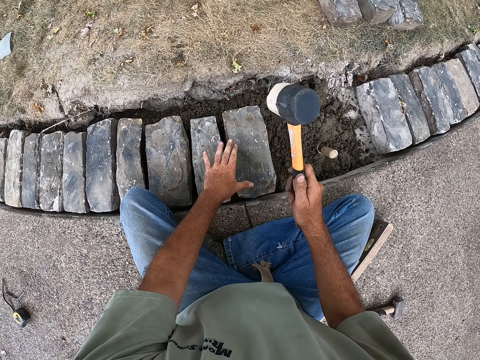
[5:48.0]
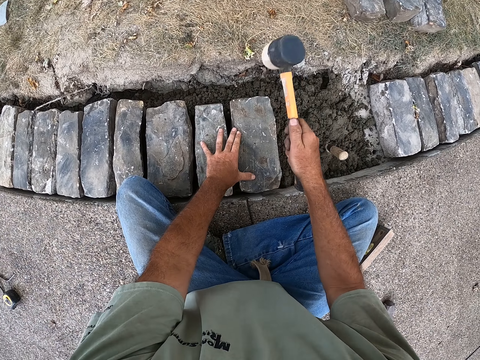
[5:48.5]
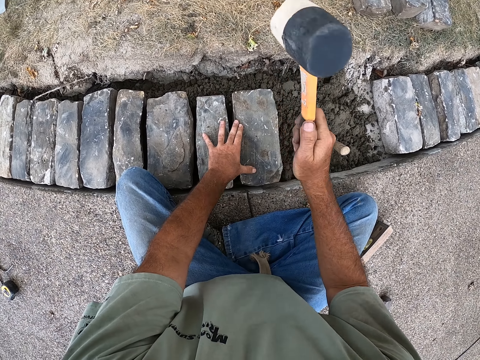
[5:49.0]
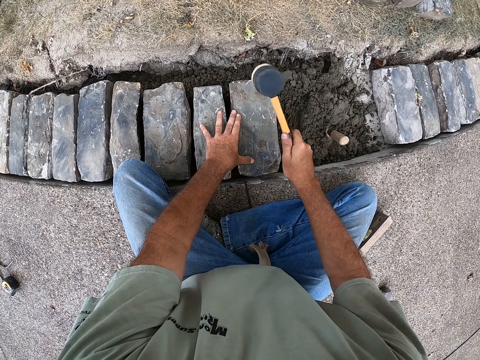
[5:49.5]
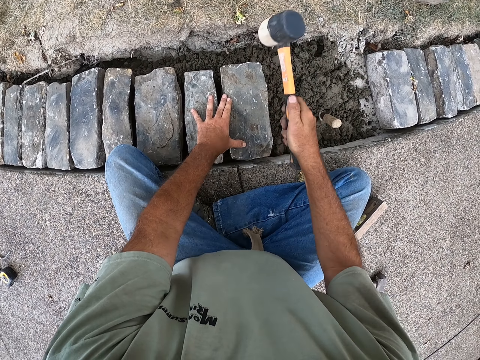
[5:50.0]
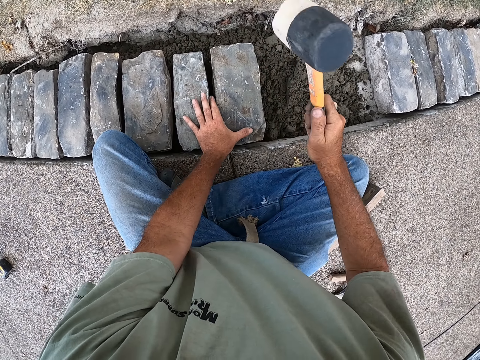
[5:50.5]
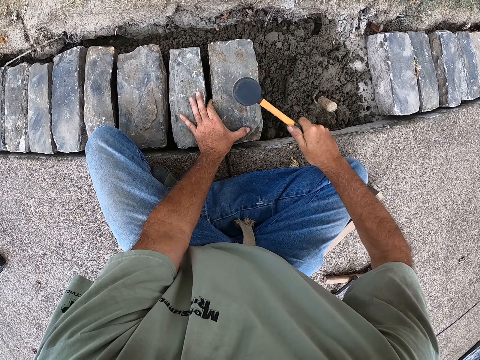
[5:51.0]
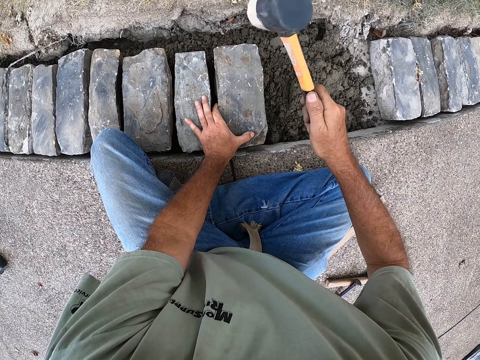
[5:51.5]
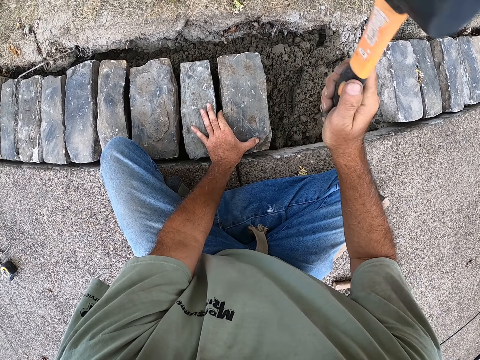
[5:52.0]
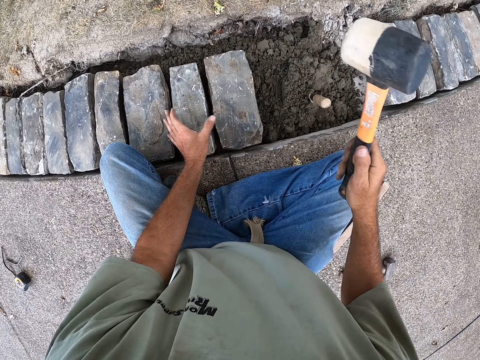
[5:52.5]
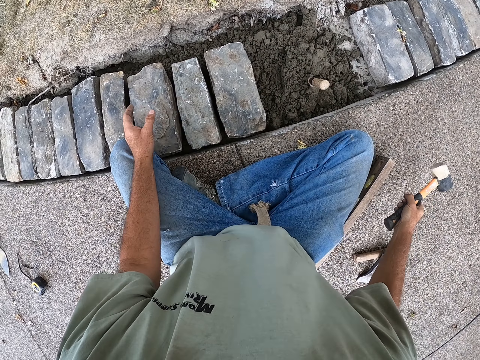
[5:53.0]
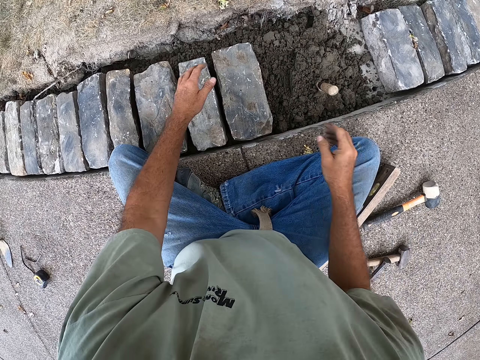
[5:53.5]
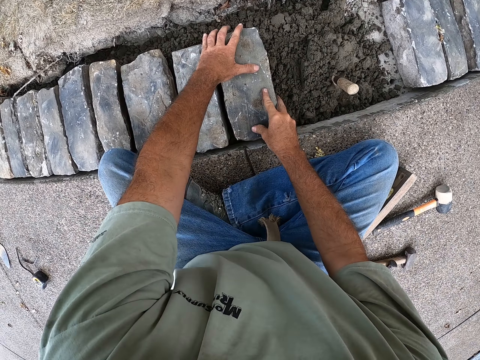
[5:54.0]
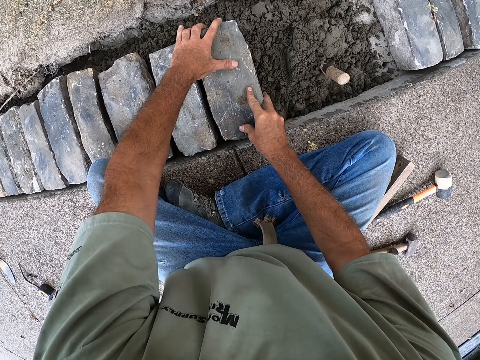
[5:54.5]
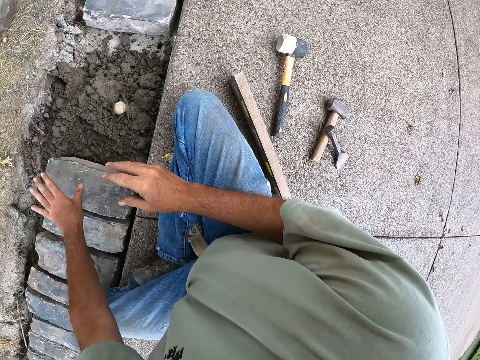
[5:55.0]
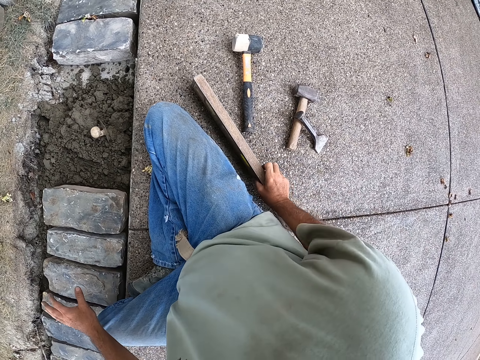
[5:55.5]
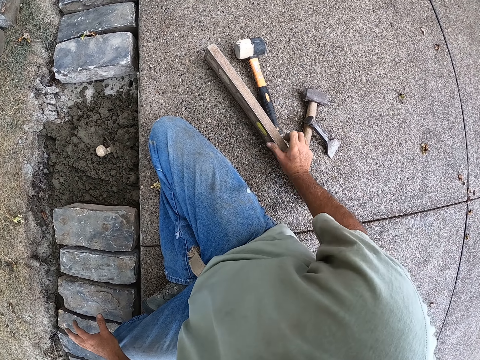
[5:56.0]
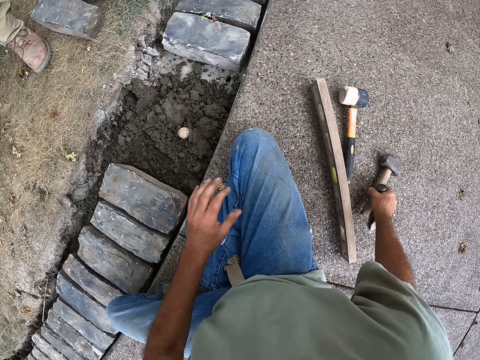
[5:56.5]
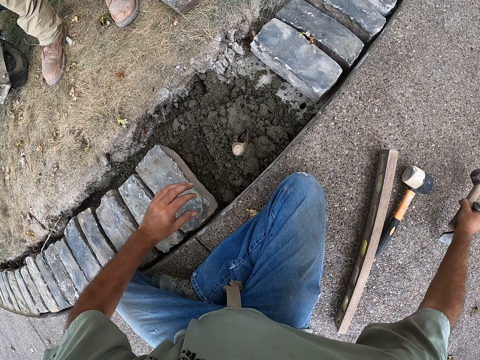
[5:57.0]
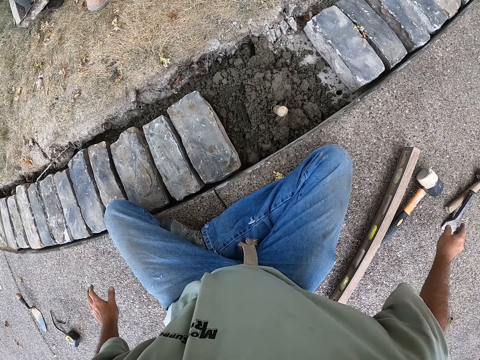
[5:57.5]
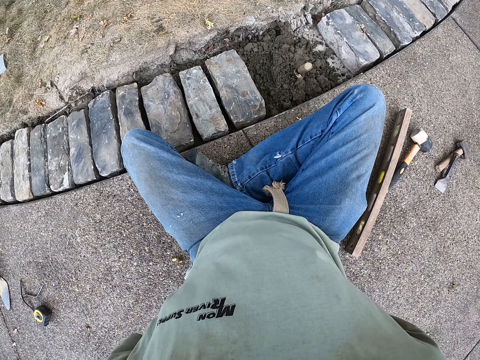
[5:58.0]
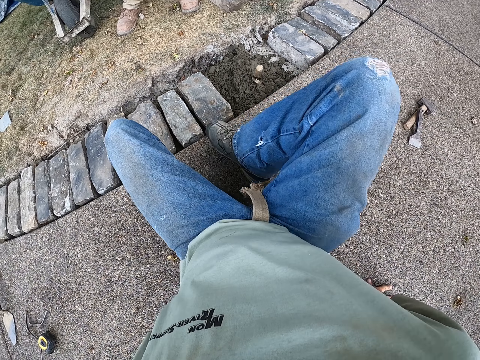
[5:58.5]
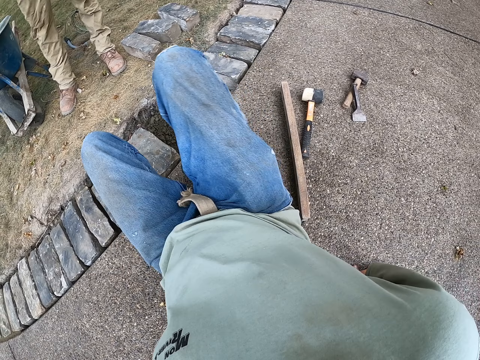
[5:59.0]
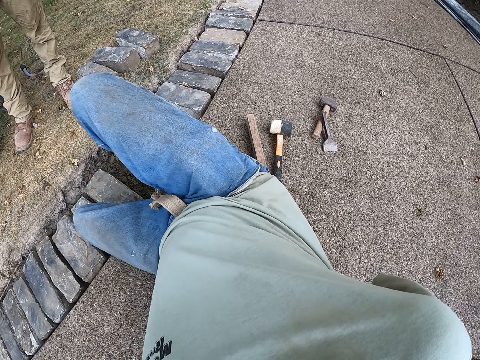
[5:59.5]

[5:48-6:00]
The camera wearer holds the hammer. They hit the brick with the sledge hammer. They fix the brick with the hammer. They put the hammer on the floor. They hold the brick. They put the hand on the lap. They move an object. They pick up the tools. They put the tools down.

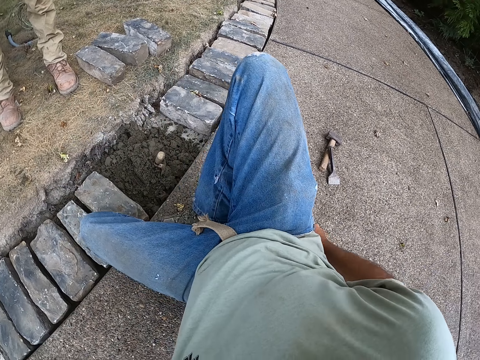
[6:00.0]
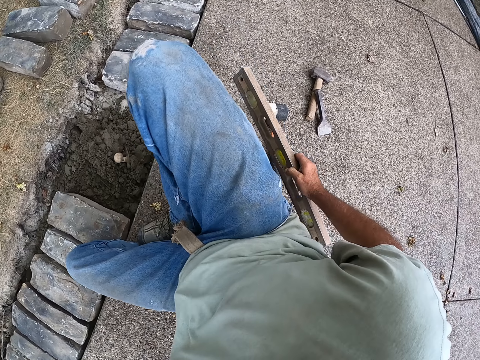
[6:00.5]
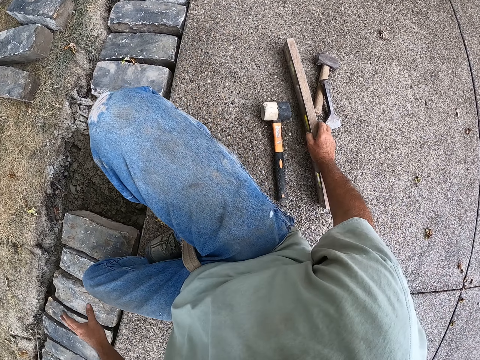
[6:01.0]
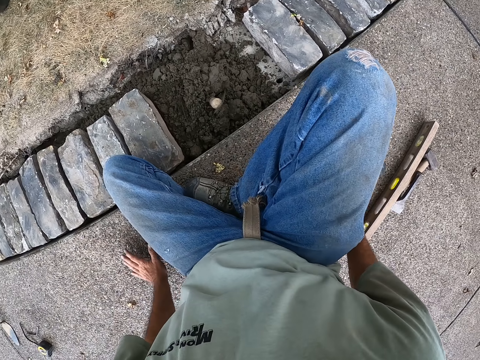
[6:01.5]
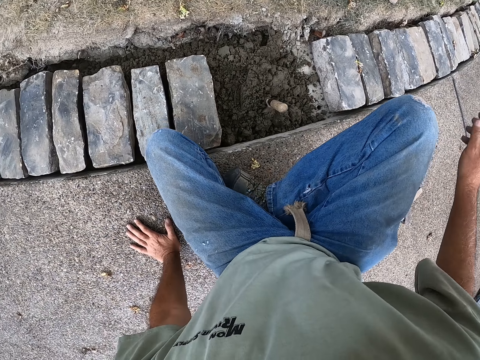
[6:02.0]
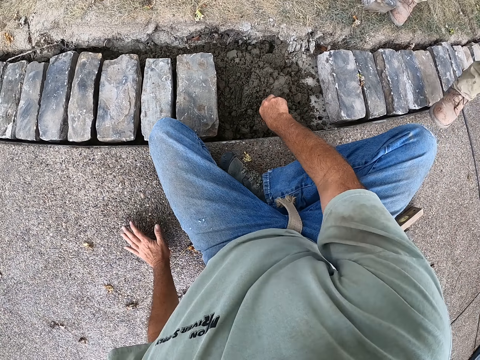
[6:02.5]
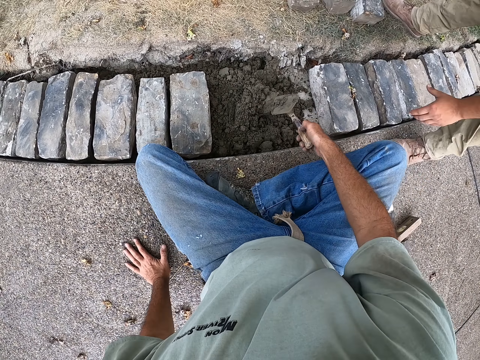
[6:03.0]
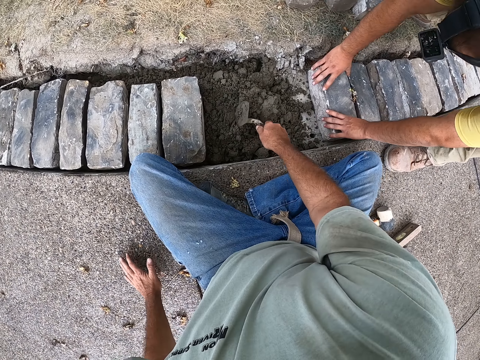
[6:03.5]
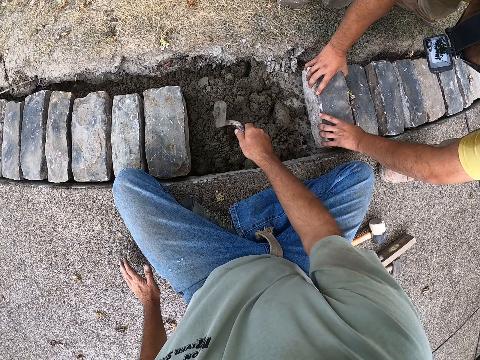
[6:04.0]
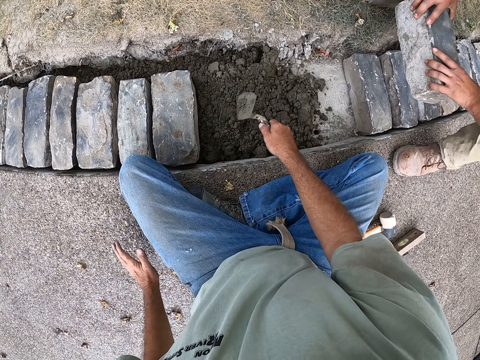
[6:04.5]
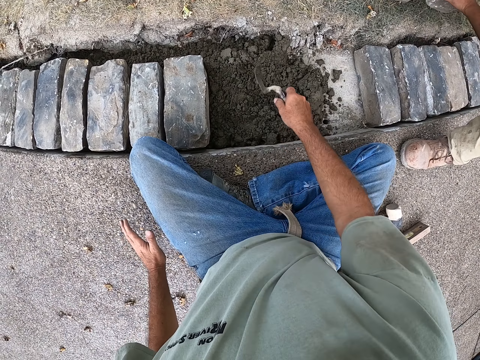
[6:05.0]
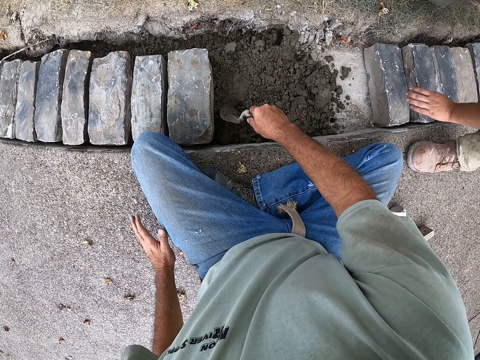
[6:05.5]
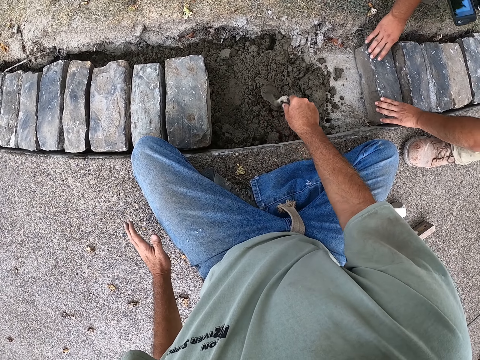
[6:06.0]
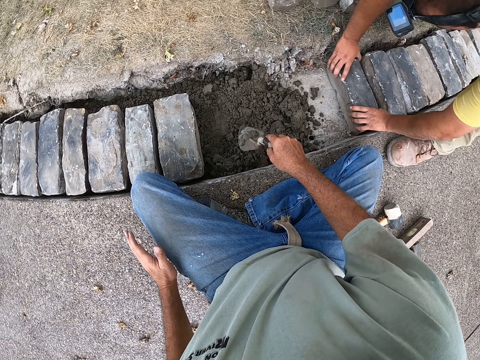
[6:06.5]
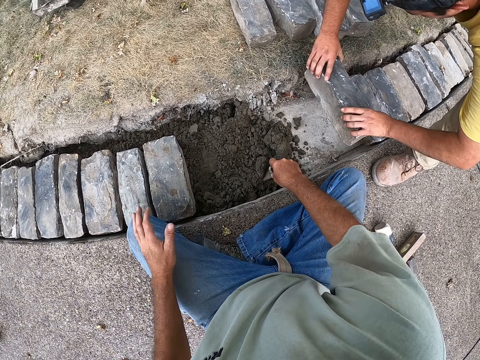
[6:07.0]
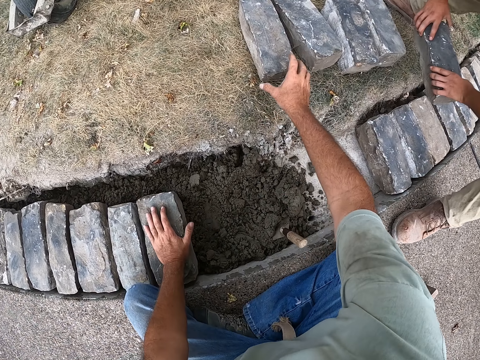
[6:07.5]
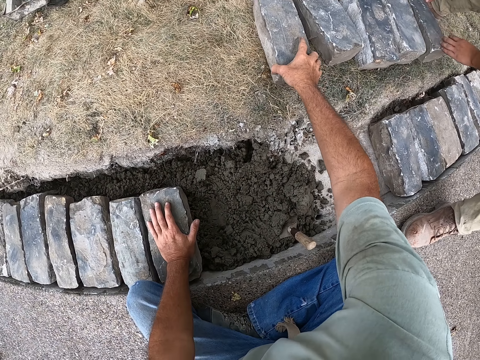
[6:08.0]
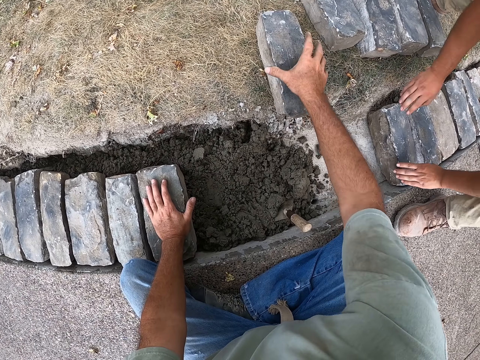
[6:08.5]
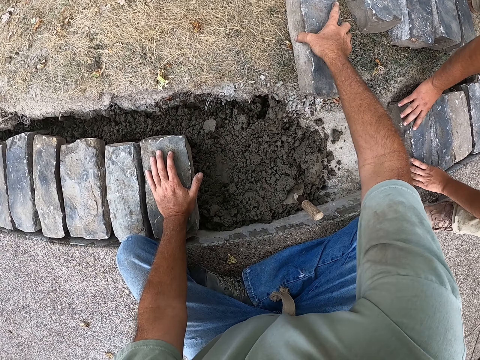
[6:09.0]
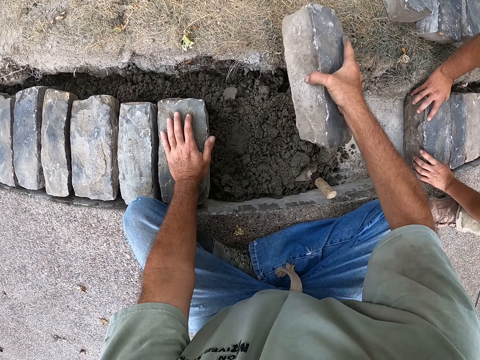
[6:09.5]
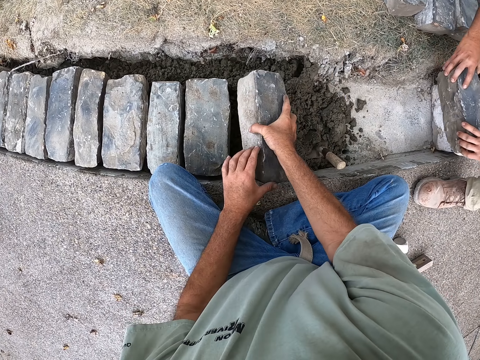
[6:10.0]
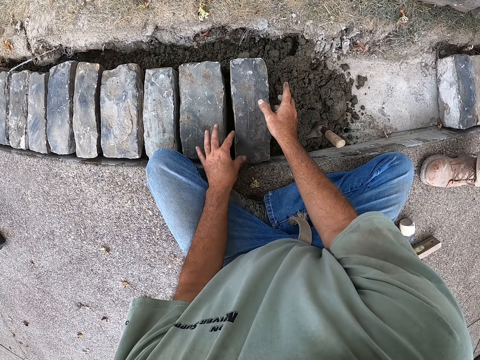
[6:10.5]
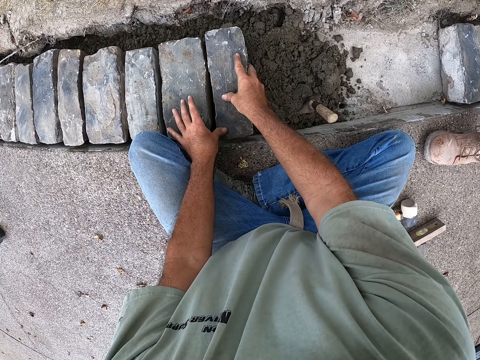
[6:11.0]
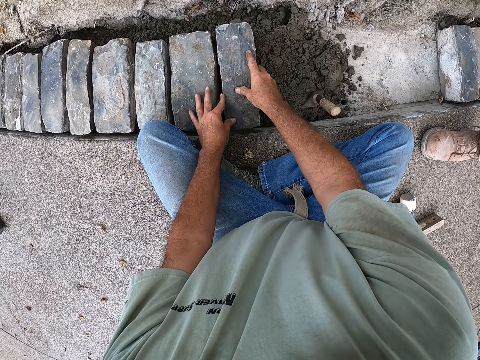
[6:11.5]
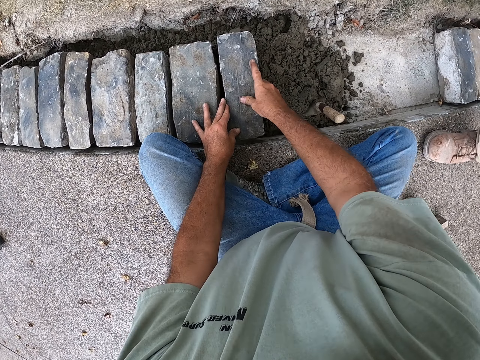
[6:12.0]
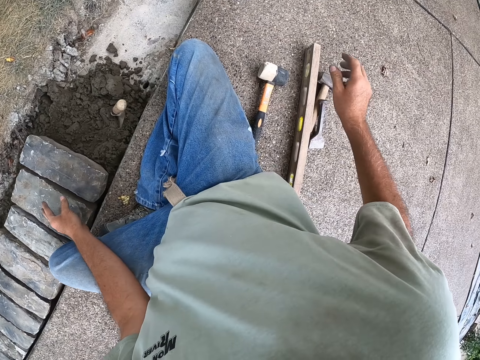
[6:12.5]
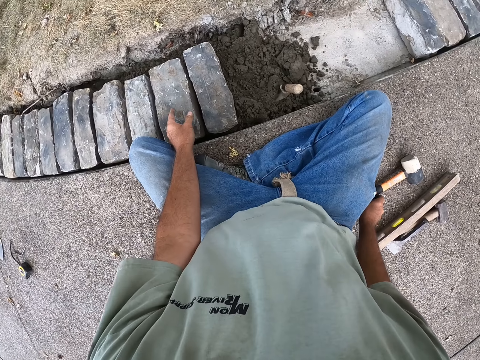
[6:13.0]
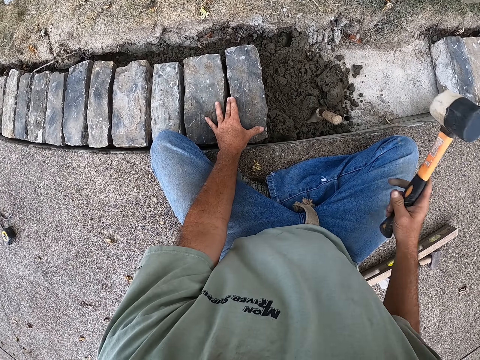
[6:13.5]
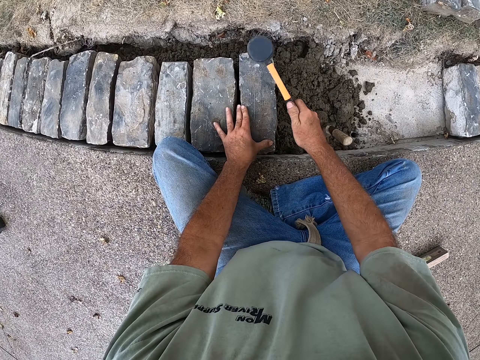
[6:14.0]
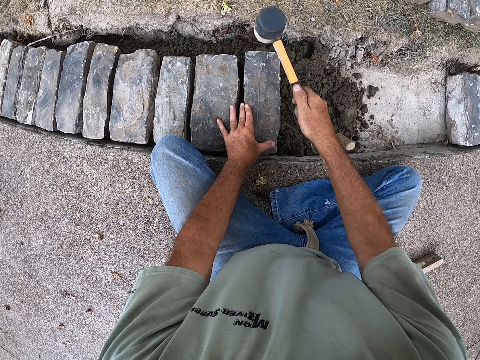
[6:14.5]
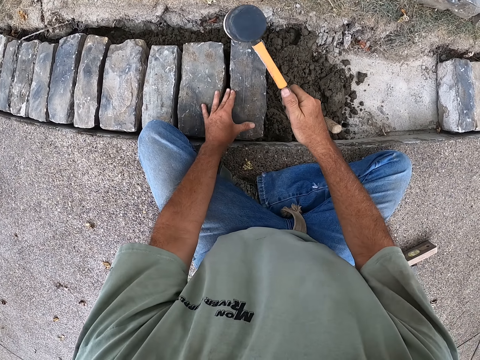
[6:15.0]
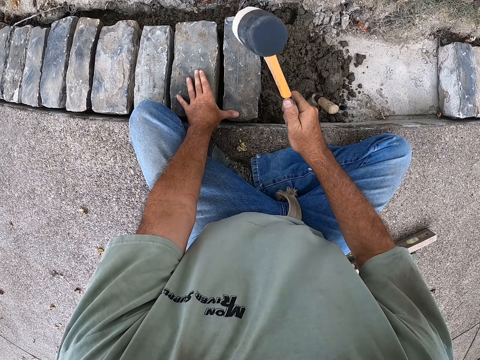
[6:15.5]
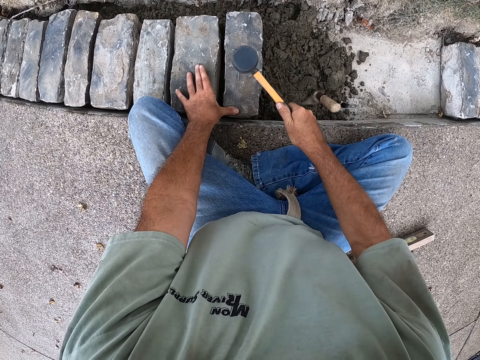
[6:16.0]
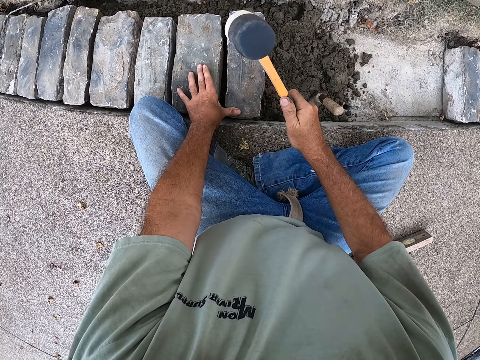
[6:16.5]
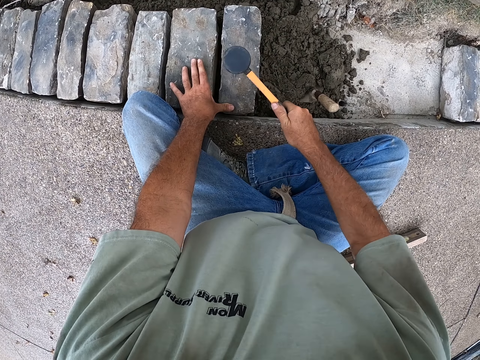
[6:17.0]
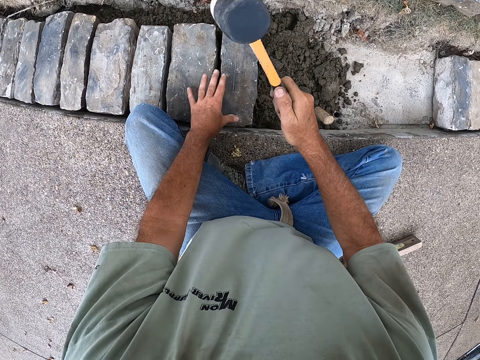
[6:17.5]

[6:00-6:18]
The camera wearer moves on the floor. They move an object. They hold the trowel. They mix the sand. A man holds the brick. The camera wearer spreads the sand with the trowel. The man puts the brick down. The man picks up the brick. The man puts the brick down. The camera wearer carries the brick from the ground. They pick up the brick. They put the brick on the sand. They fix the brick with the hand. They pick up the hammer. They hit the brick with the sledge hammer. They fix the brick with the hammer.
